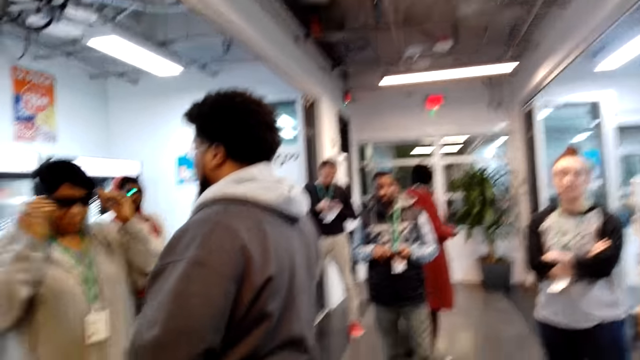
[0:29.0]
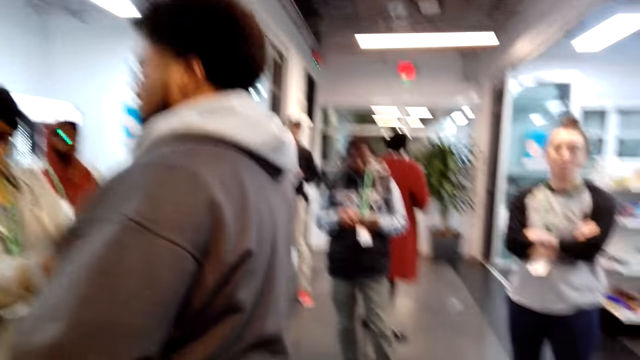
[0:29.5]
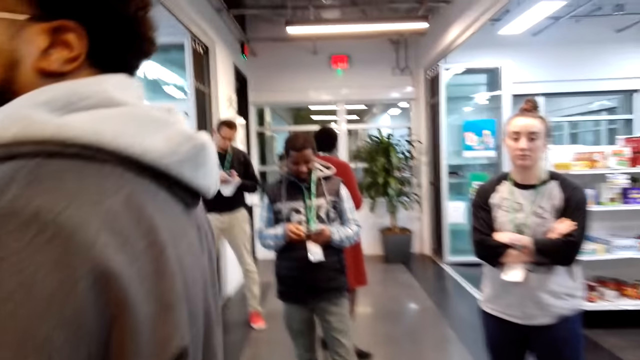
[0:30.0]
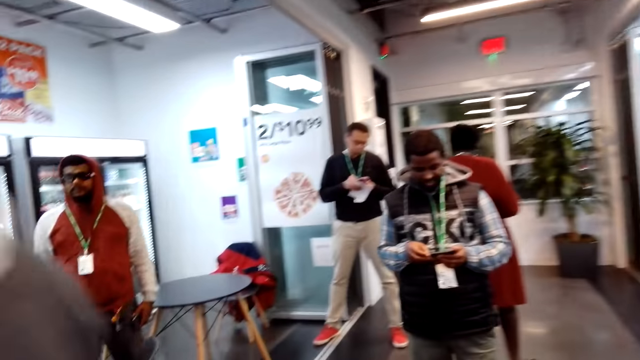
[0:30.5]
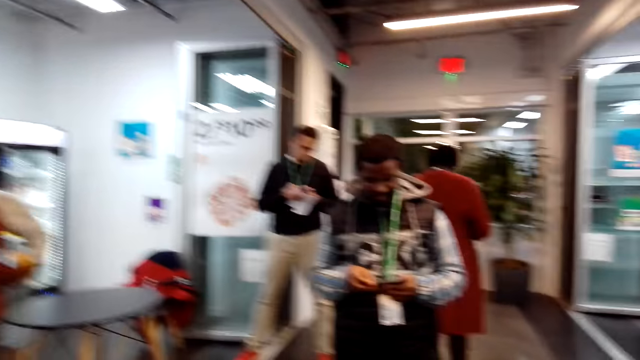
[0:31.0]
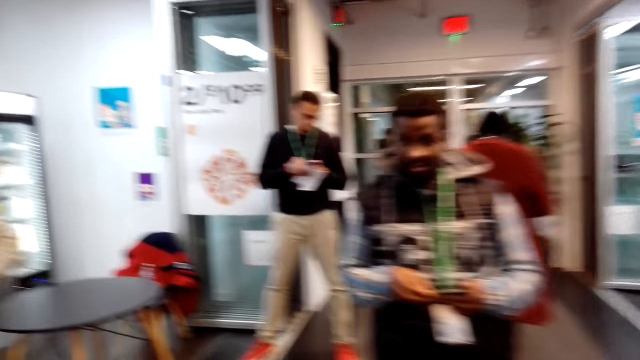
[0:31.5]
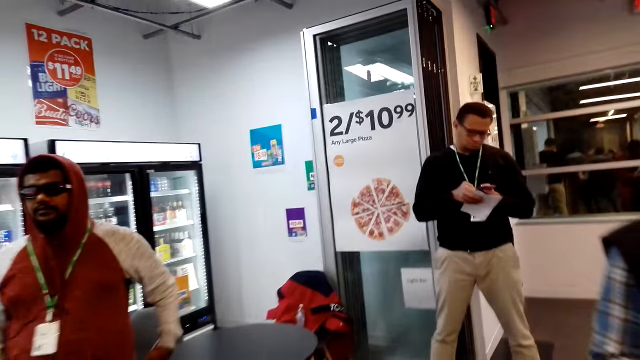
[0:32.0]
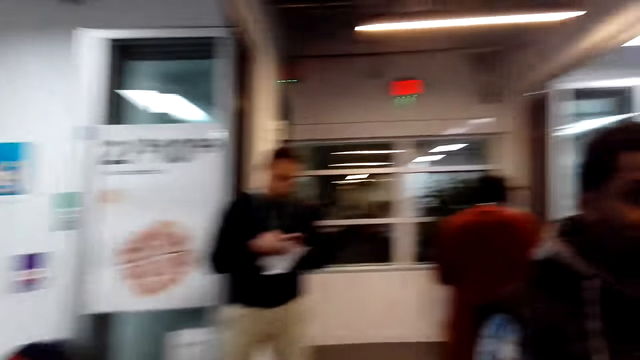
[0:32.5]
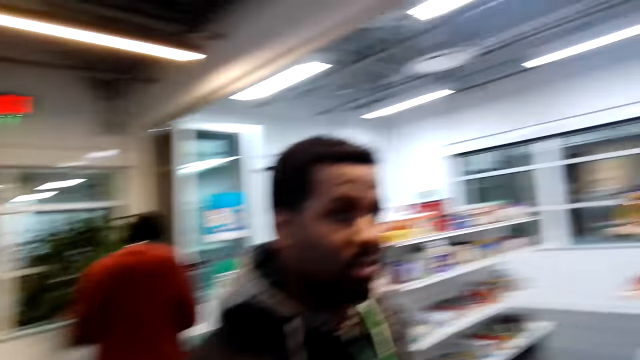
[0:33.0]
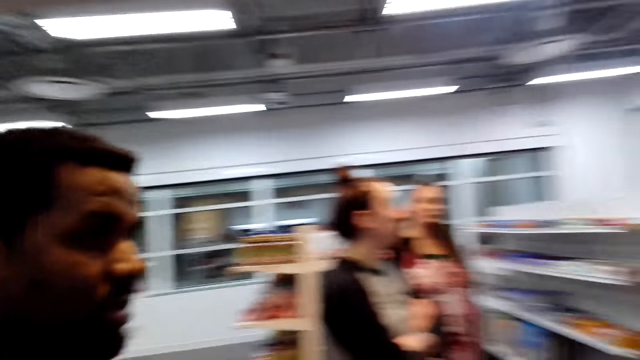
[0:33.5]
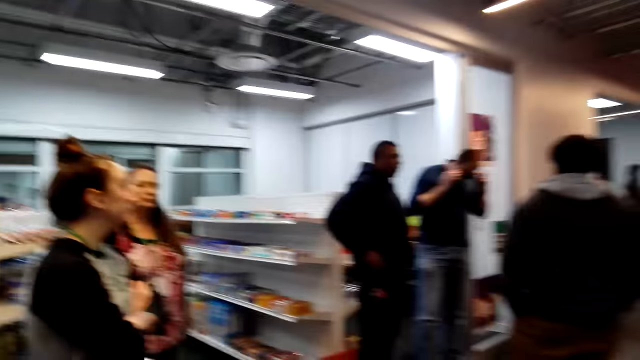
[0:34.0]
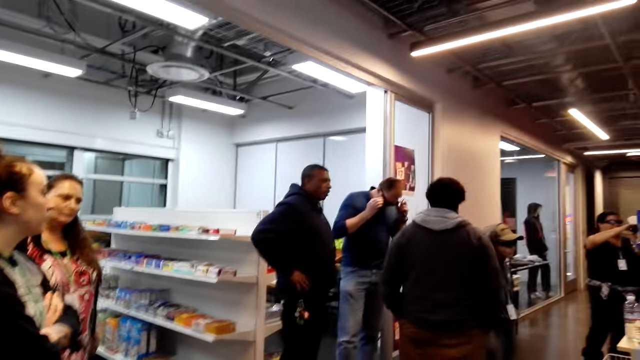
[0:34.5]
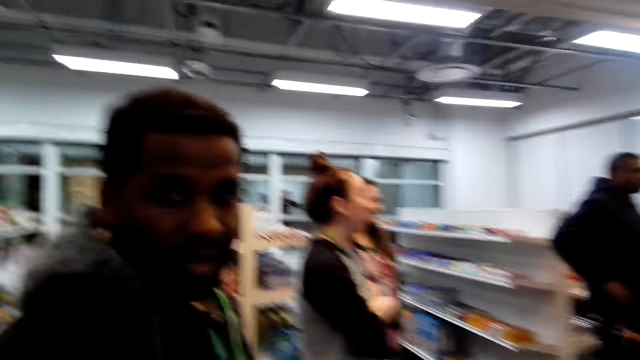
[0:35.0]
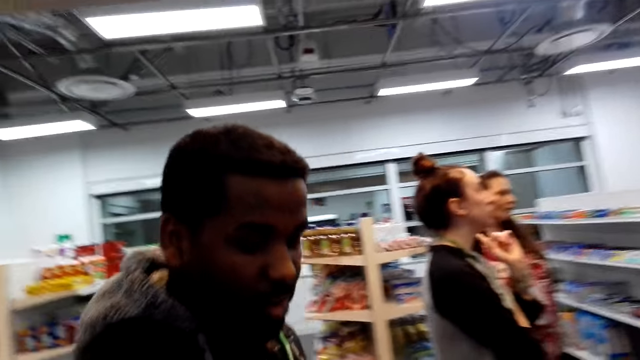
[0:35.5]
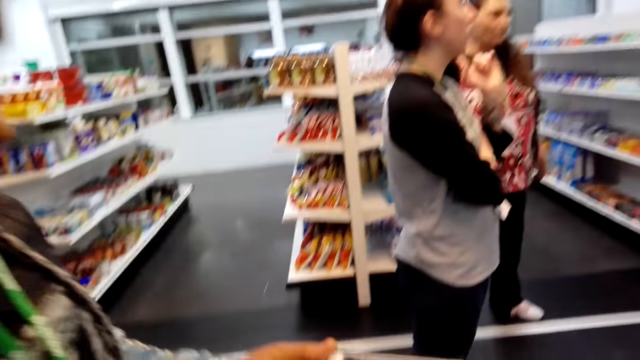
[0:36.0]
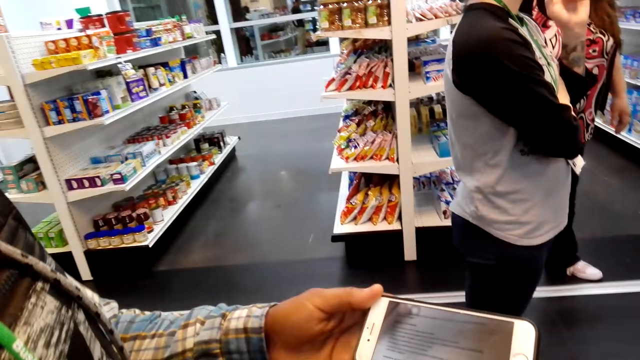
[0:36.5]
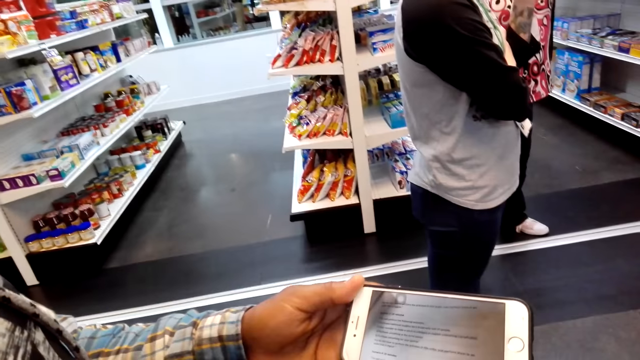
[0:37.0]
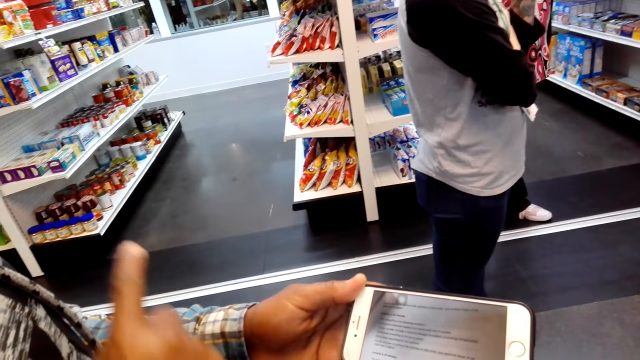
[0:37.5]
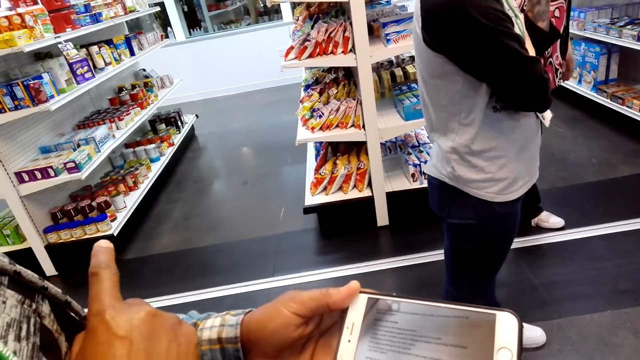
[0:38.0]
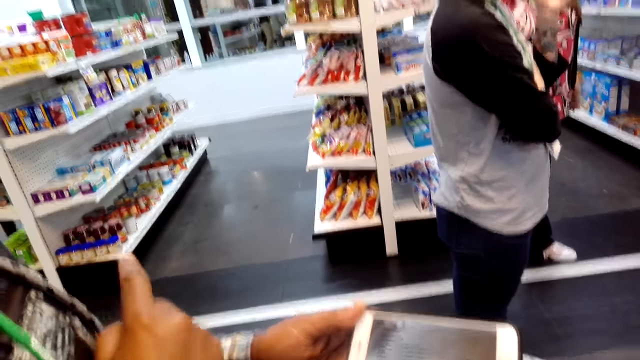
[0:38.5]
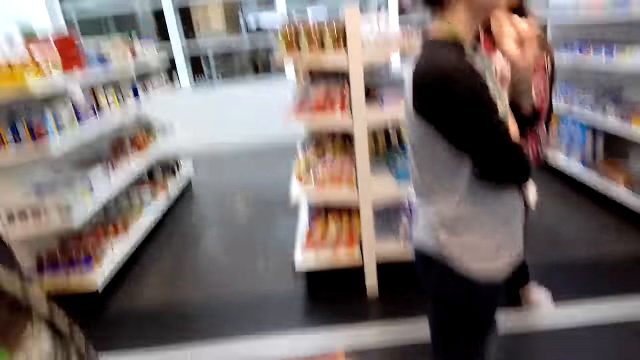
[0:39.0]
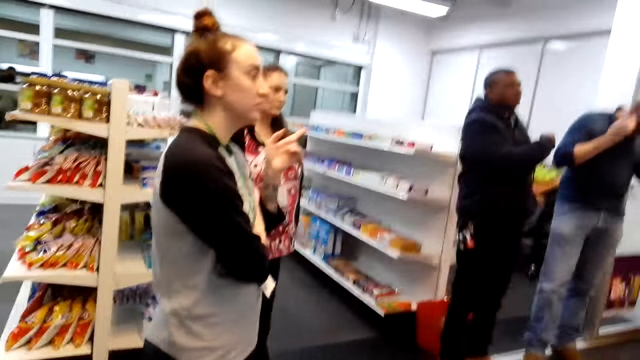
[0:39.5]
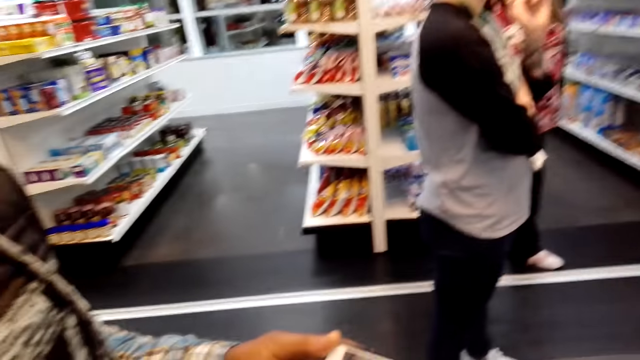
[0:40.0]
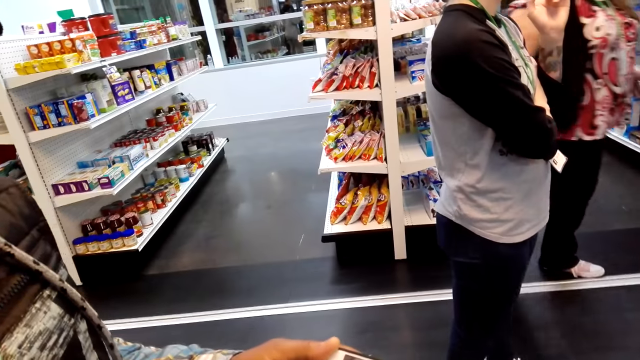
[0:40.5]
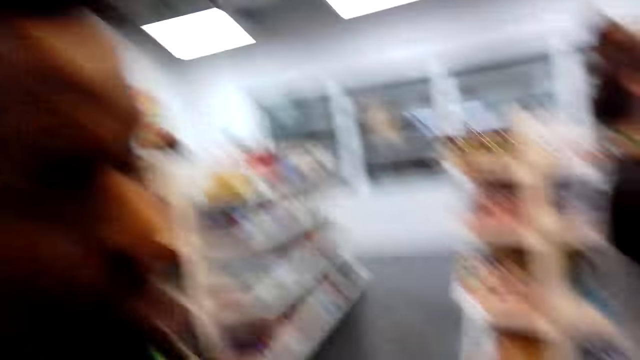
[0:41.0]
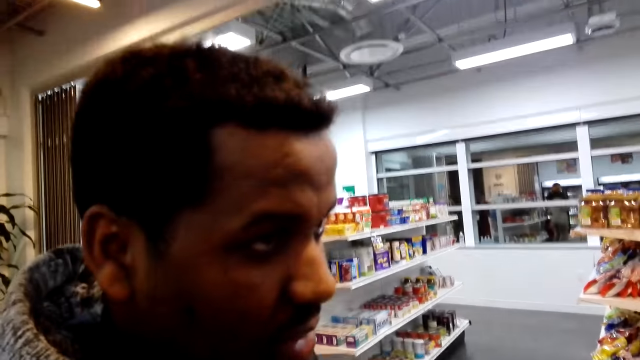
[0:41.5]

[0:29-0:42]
A lady lowers her hands. A man operates a phone and walks around. The man converses with the camera wearer. The man shows another lady the phone. The man shows something from the phone to the camera wearer. The man points at the shelves. The camera wearer looks around. The man talks to the other lady.

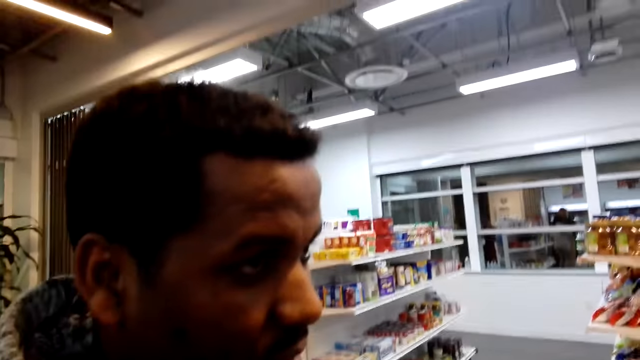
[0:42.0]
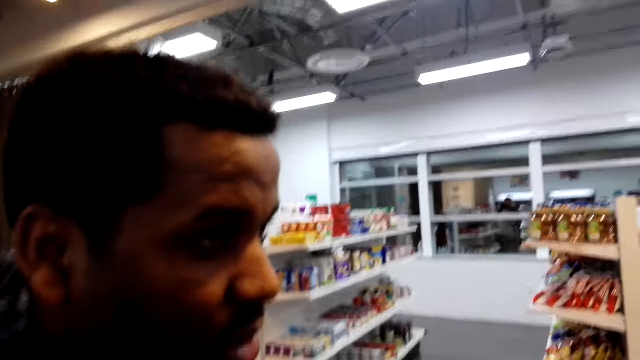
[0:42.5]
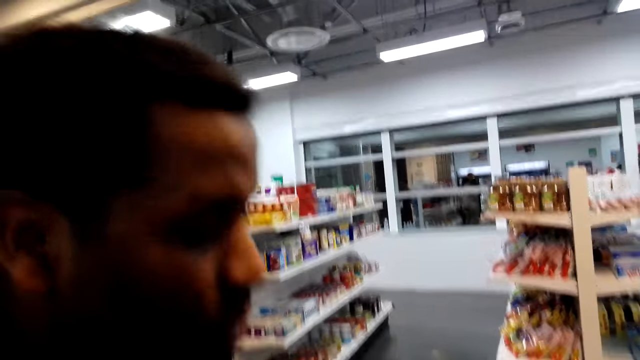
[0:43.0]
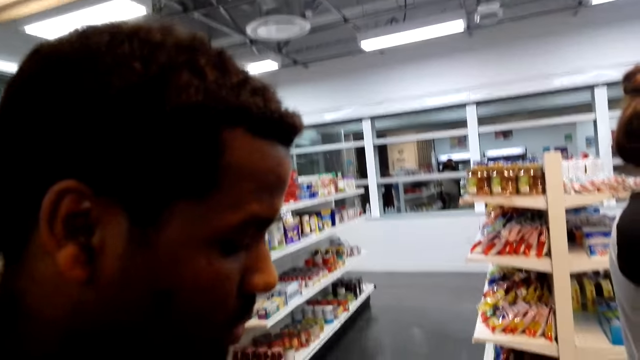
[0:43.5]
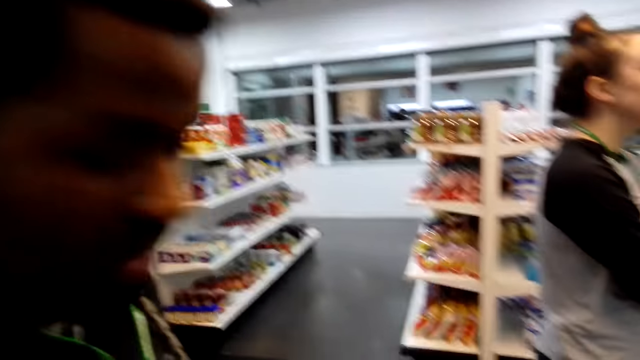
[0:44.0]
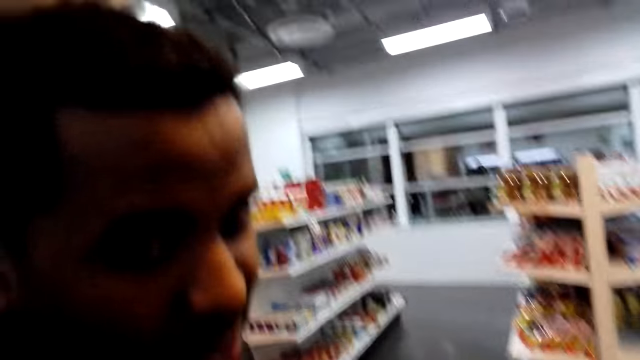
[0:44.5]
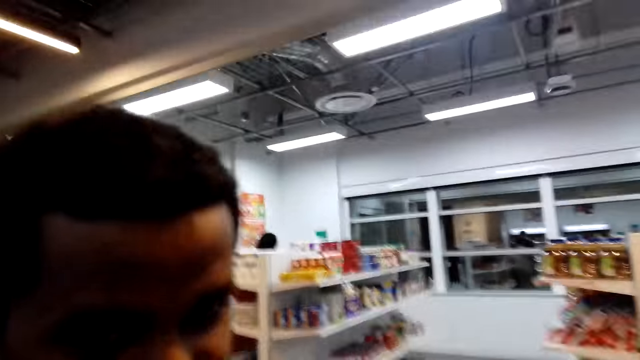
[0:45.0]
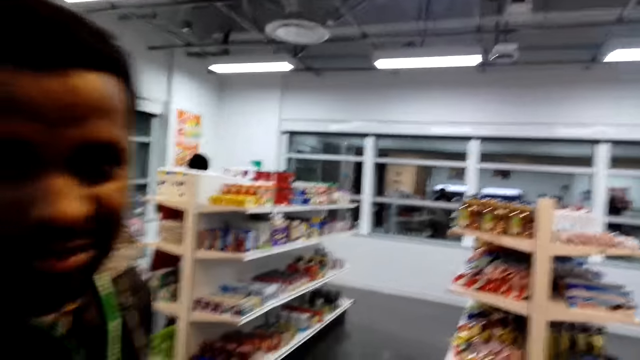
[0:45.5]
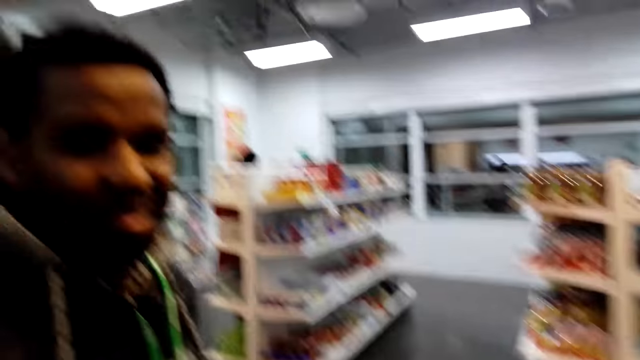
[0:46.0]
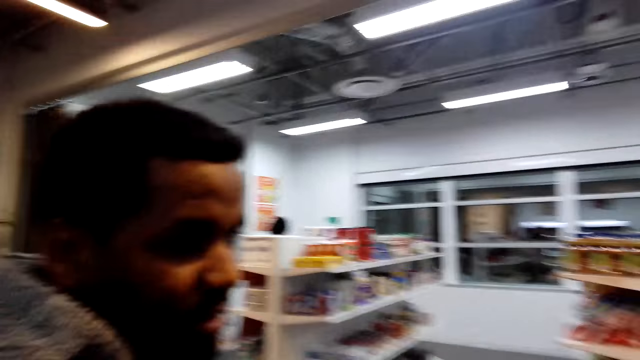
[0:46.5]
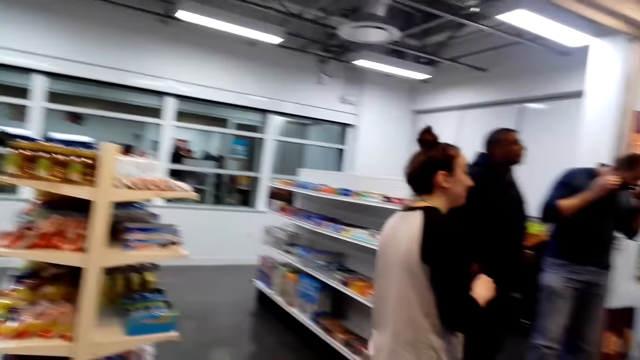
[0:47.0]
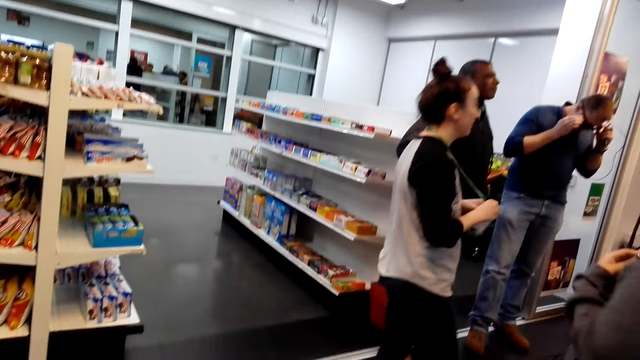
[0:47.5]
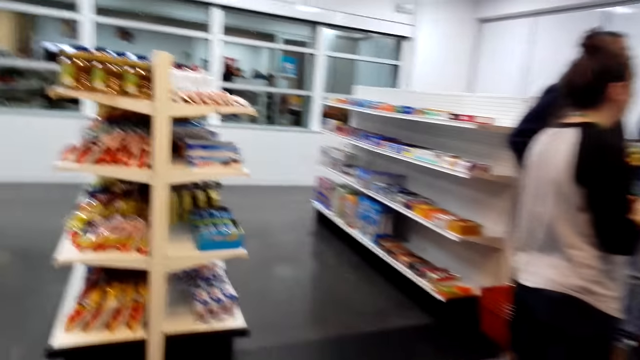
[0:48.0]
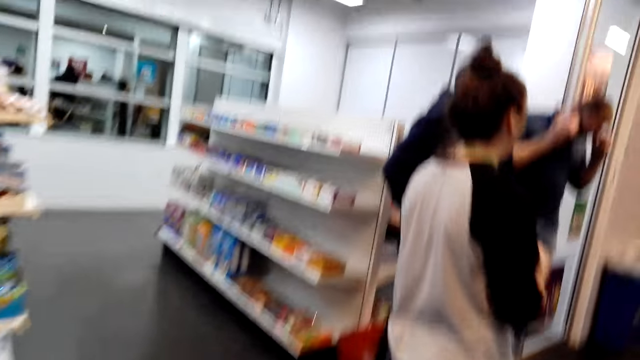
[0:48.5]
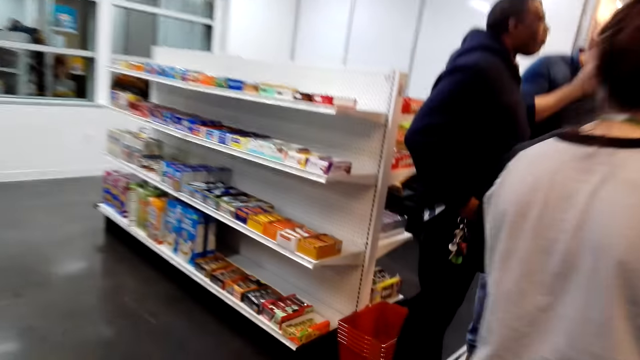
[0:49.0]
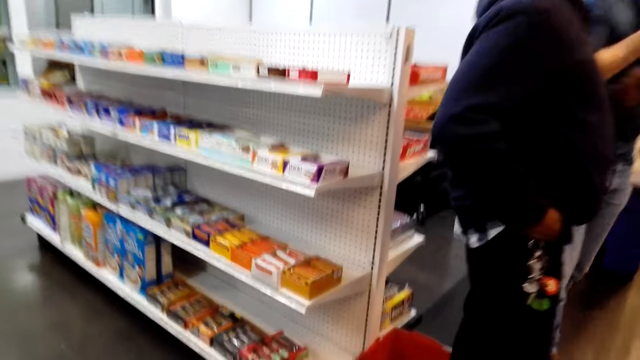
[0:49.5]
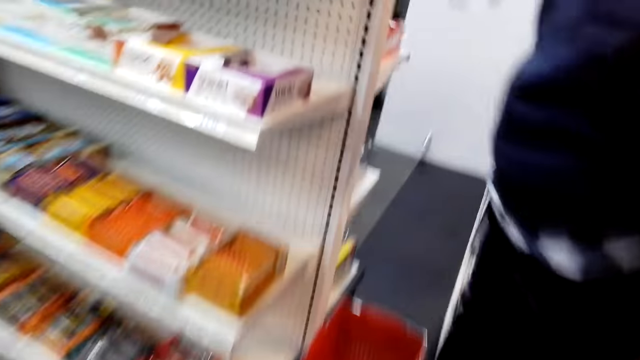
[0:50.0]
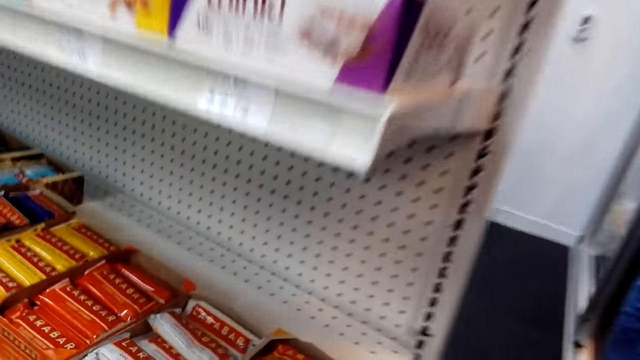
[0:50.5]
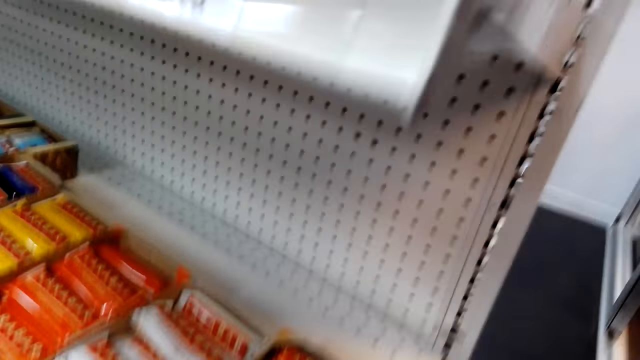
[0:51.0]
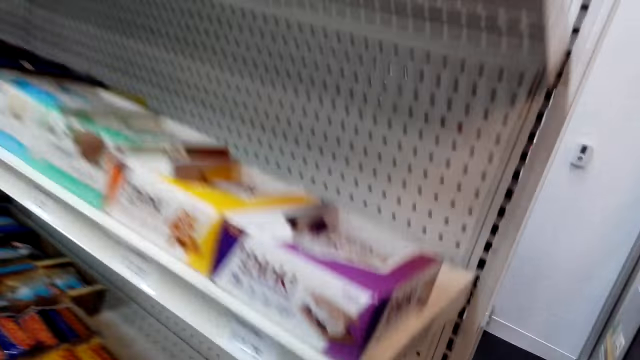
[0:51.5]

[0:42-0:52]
A lady talks to a man. The man moves around.
